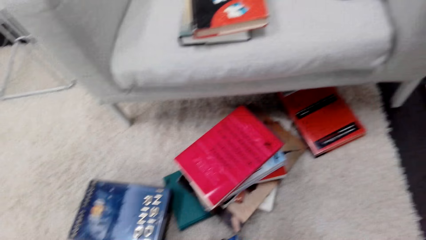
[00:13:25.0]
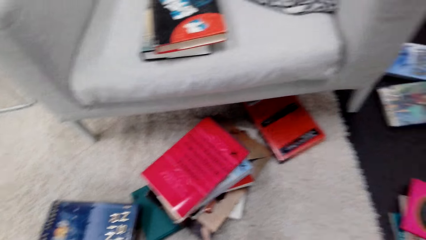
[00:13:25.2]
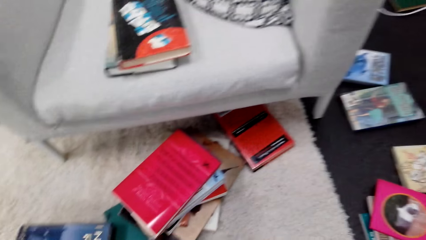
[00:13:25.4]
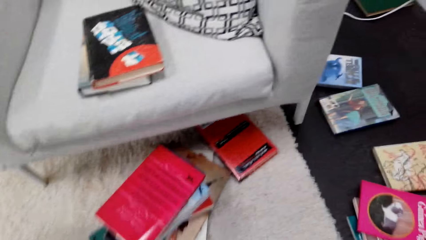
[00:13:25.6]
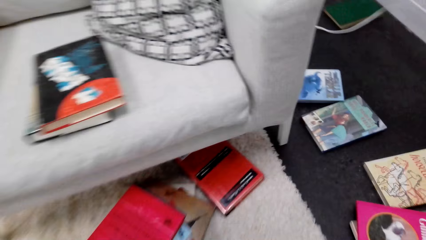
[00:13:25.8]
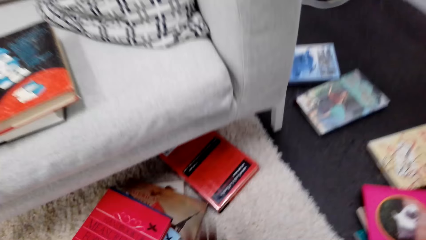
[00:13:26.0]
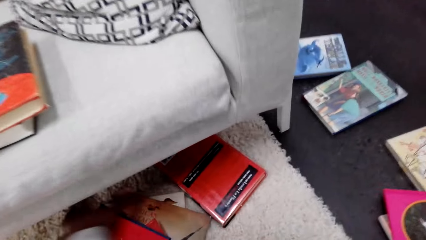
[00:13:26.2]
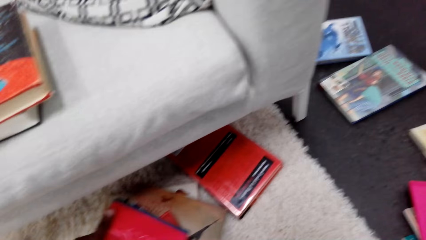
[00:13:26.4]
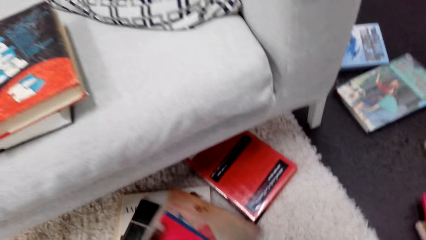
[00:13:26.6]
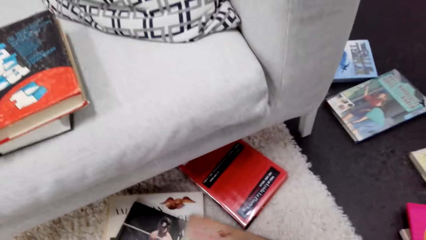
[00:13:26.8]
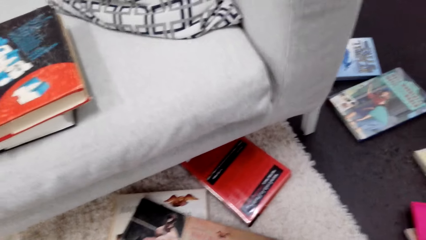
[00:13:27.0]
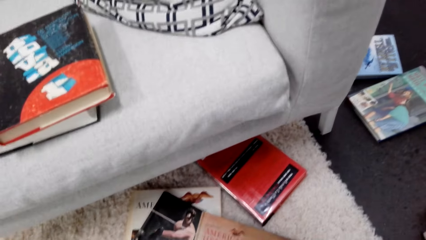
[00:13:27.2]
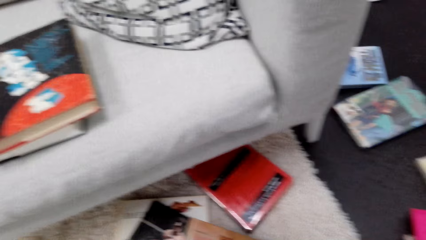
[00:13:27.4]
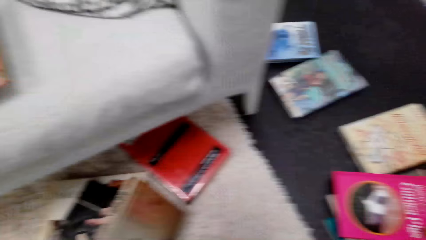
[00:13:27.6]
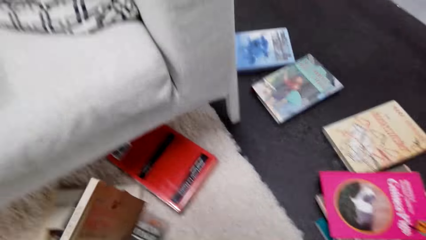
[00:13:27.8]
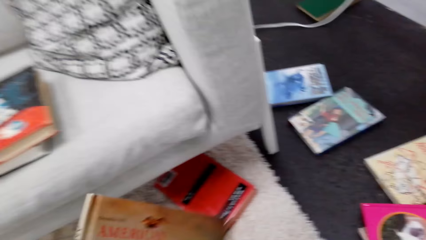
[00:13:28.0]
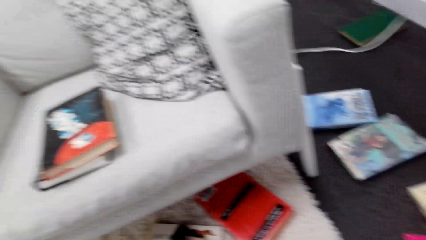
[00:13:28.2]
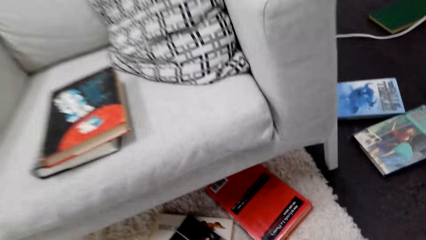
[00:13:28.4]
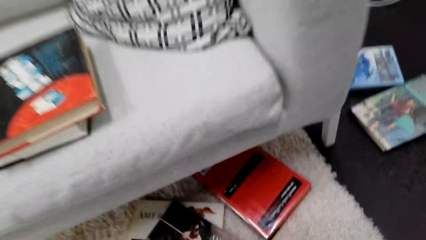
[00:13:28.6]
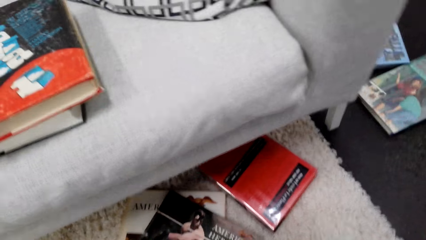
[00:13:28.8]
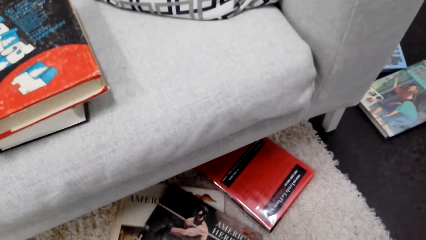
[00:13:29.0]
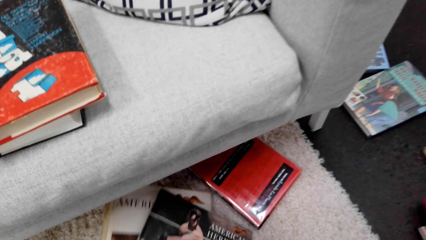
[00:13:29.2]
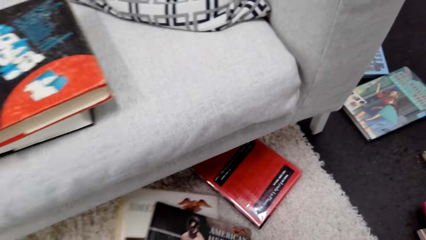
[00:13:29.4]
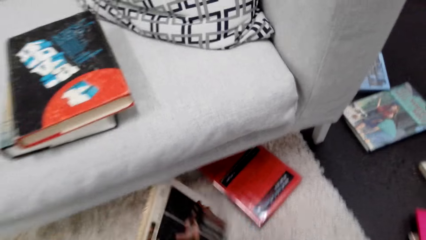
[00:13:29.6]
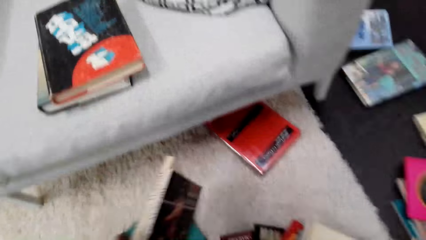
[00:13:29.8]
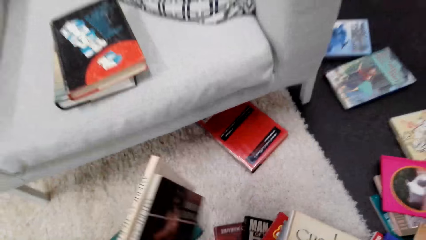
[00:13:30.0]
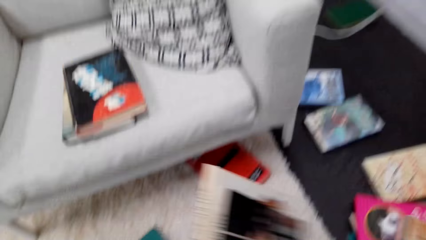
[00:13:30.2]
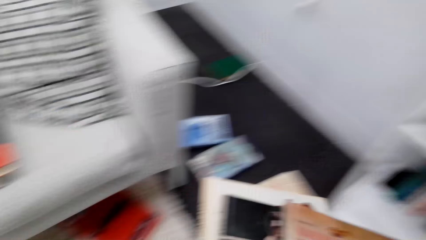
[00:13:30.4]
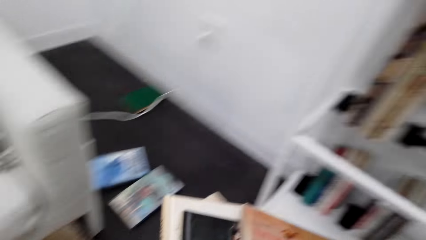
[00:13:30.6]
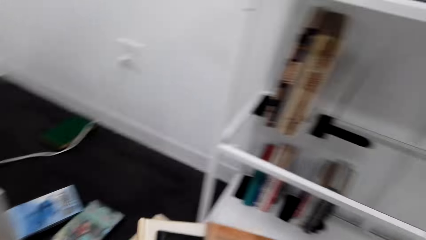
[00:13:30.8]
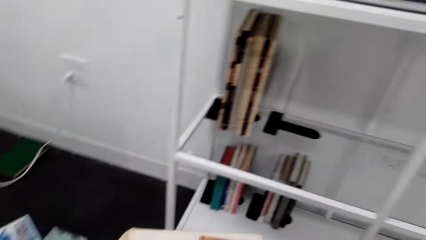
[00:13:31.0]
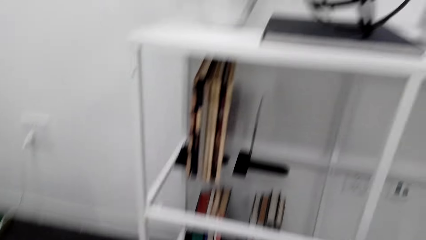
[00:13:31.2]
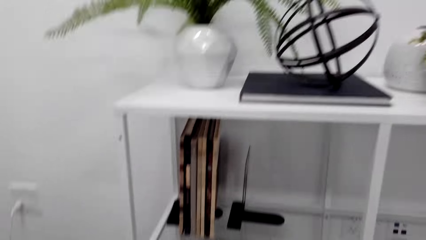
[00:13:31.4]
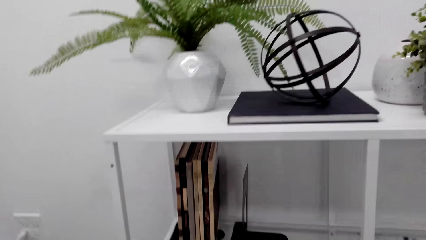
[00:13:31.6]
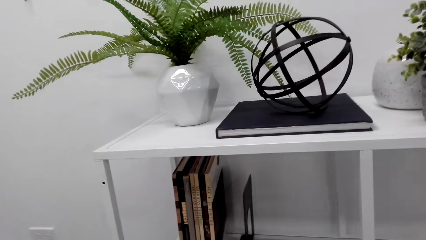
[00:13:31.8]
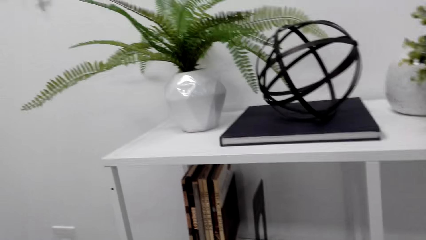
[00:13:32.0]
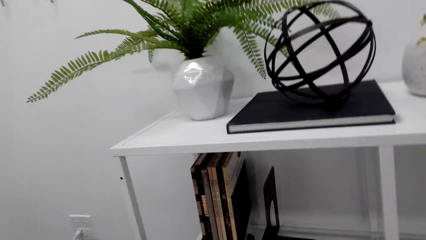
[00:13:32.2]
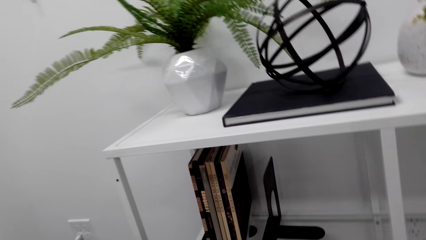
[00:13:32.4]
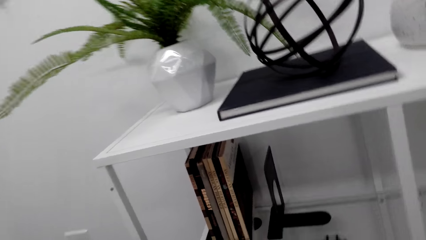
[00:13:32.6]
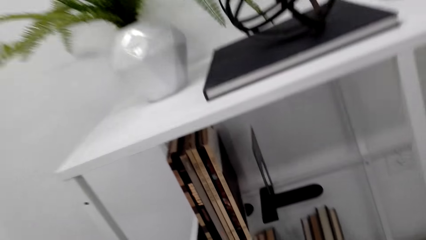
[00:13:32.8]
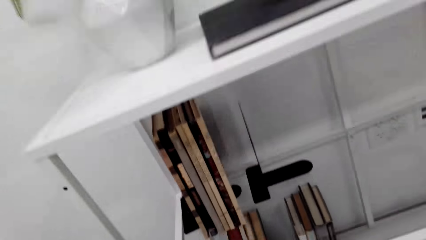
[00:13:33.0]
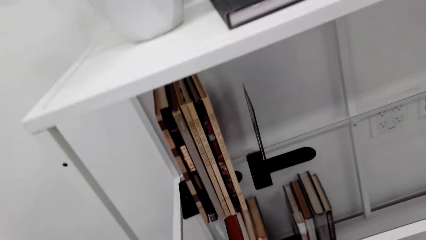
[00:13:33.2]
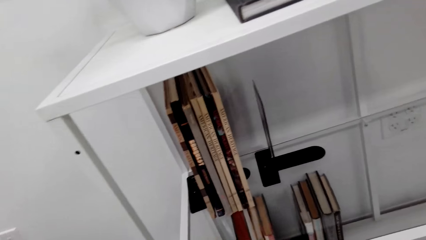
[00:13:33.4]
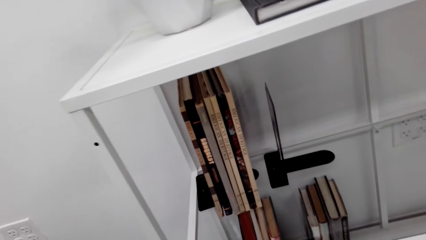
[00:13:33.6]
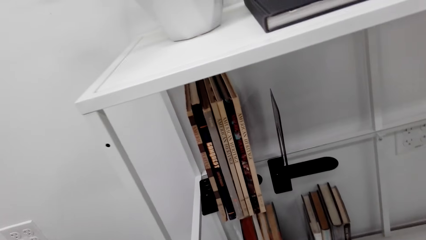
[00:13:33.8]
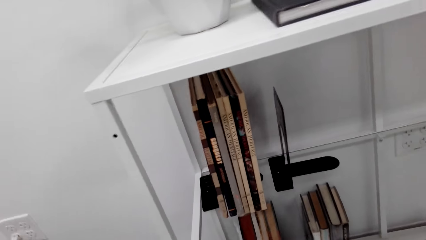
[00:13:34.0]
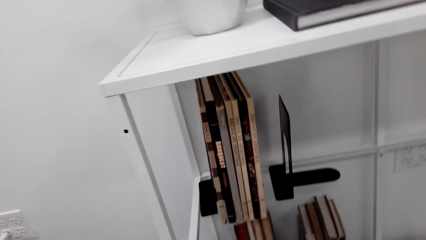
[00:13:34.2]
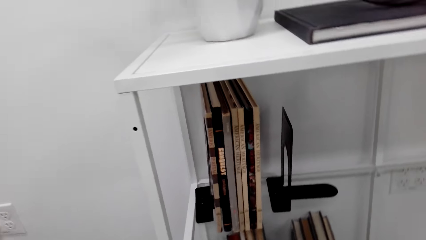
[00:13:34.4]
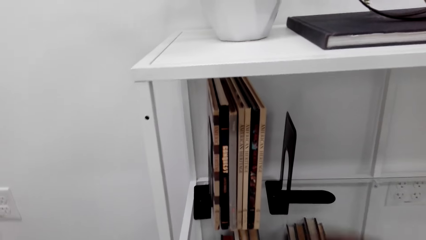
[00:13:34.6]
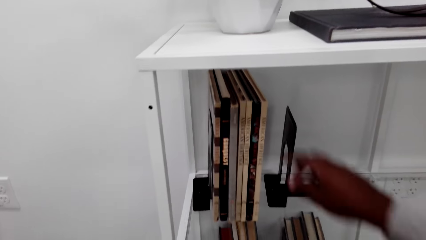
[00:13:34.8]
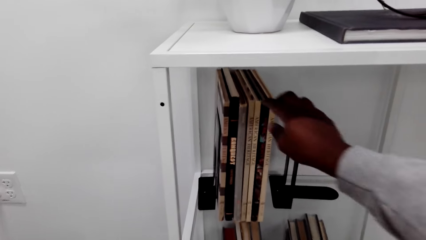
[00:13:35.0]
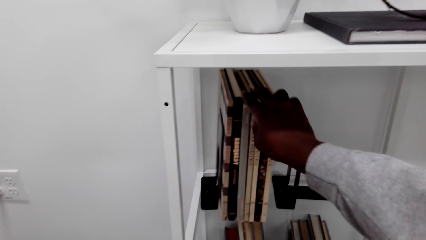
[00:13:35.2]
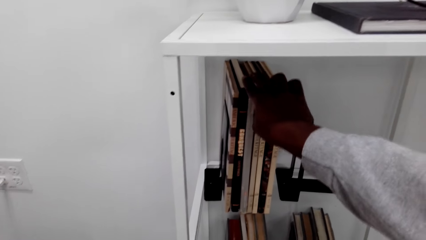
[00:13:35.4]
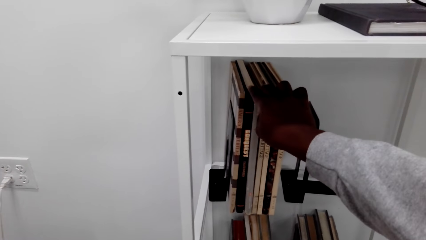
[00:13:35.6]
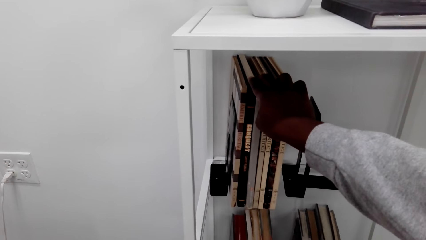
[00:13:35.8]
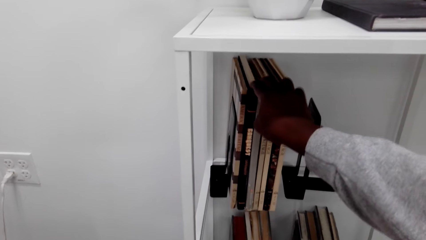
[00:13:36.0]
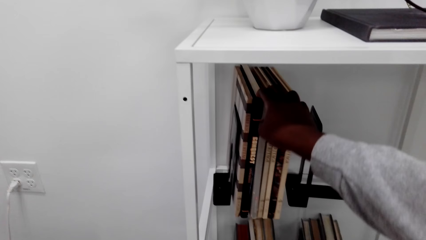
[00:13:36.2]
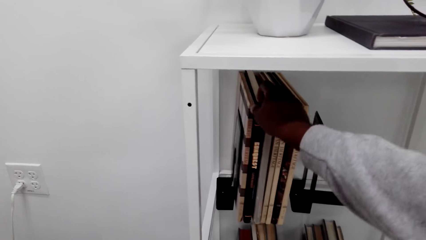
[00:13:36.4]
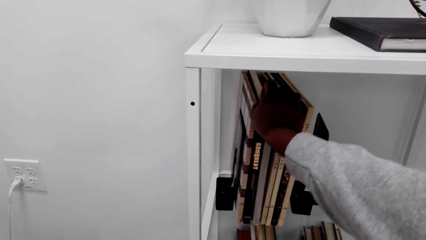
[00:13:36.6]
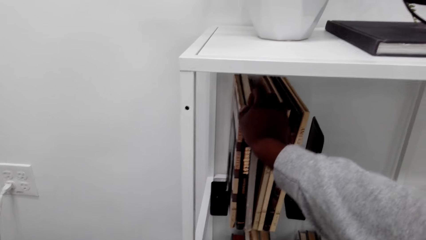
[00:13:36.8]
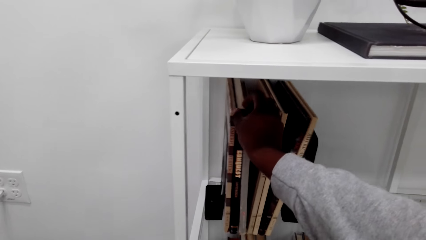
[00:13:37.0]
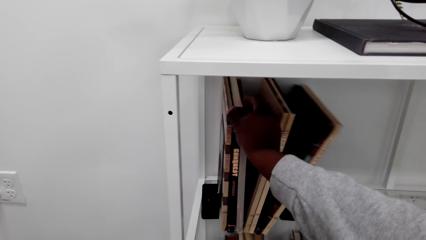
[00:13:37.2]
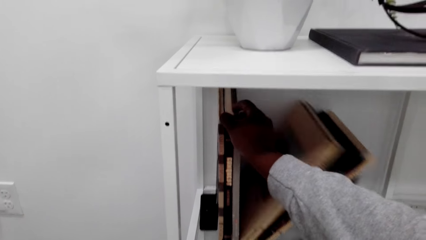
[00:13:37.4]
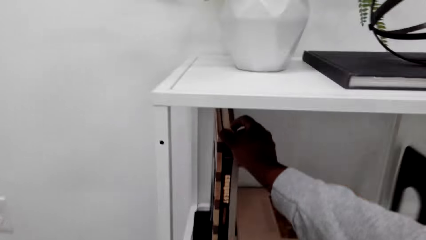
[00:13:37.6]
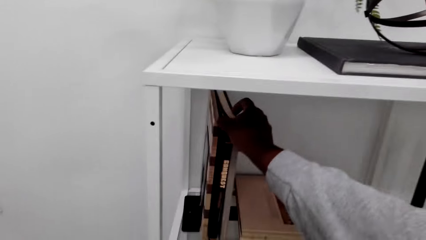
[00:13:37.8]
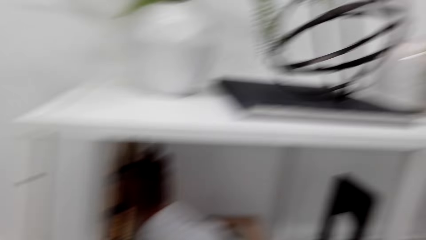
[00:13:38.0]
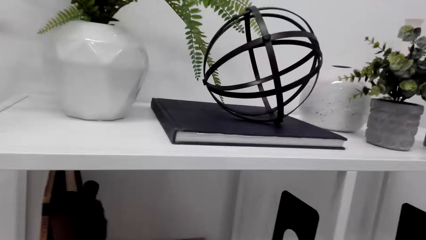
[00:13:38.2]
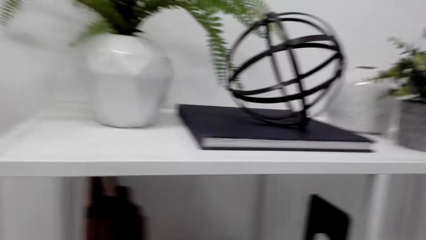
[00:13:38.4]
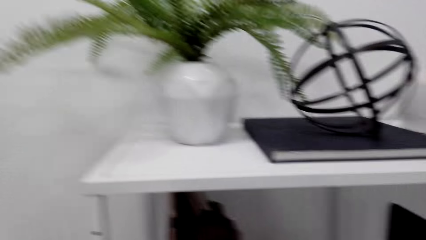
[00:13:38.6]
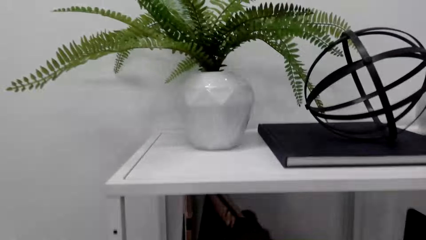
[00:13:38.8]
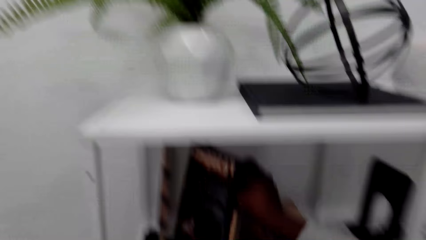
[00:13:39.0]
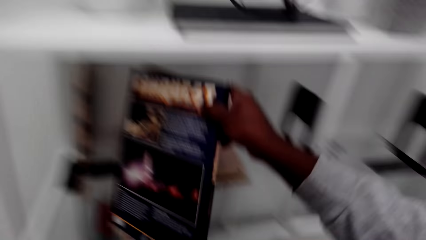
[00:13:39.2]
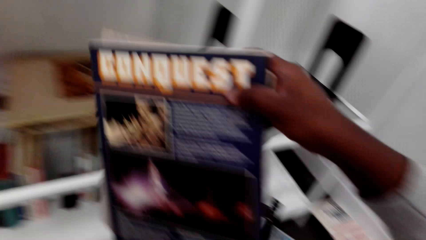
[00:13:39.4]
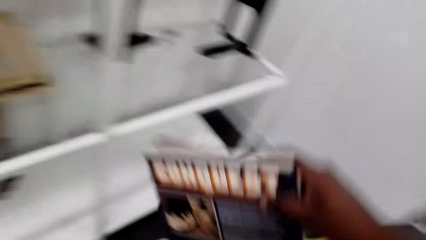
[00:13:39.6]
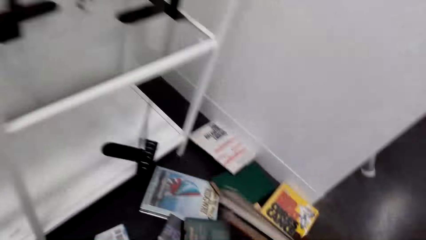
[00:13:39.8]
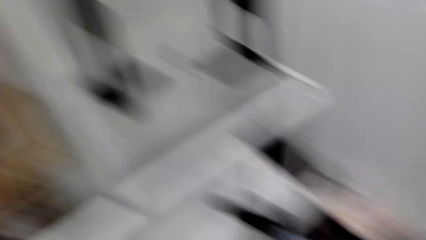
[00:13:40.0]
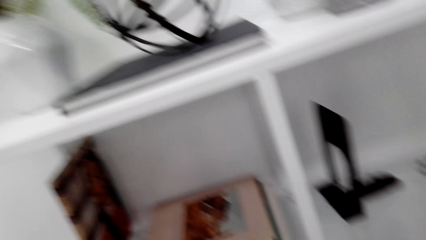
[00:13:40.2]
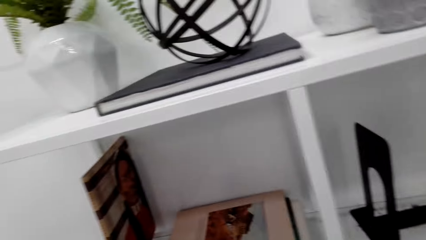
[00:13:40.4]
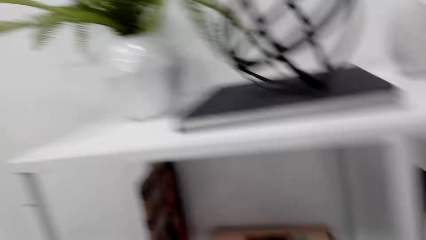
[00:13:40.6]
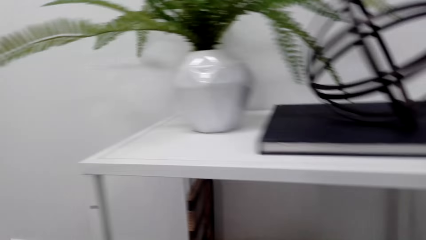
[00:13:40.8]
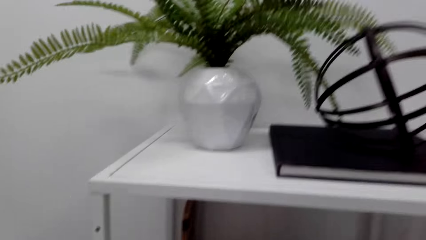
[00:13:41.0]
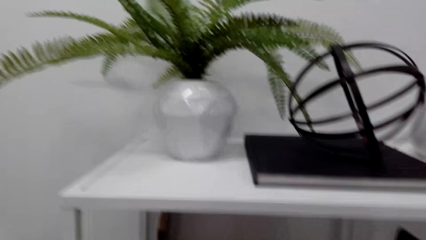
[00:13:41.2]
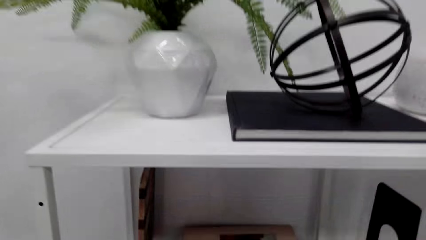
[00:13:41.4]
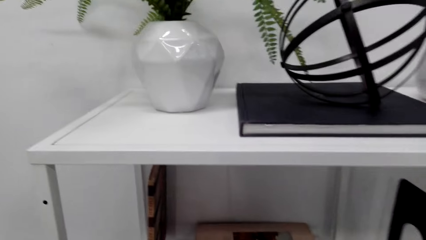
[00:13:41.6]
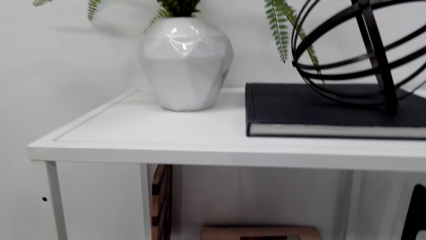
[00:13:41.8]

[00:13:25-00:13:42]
The camera wearer picks a book from the floor. They take books from the floor. They put the books together. They remove a book from the shelf.
